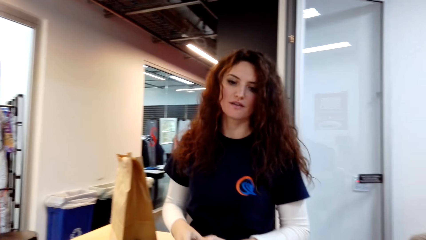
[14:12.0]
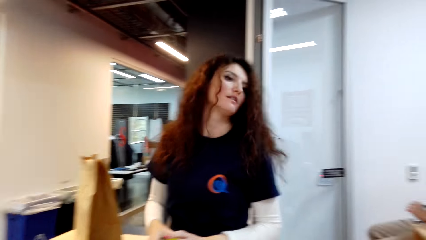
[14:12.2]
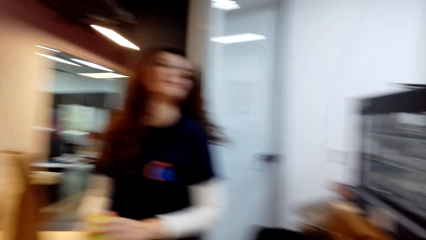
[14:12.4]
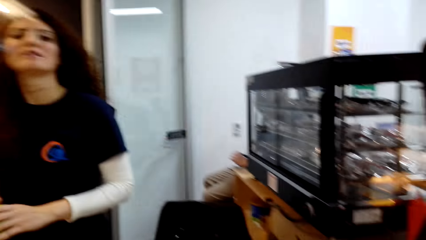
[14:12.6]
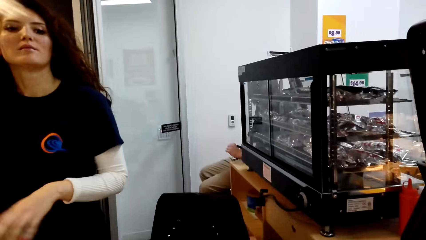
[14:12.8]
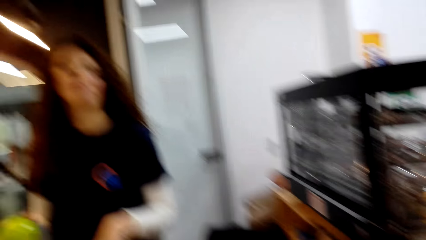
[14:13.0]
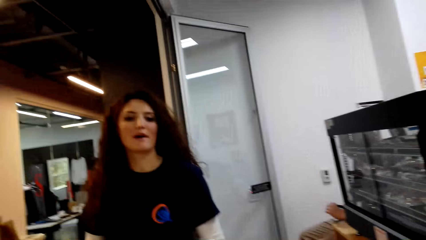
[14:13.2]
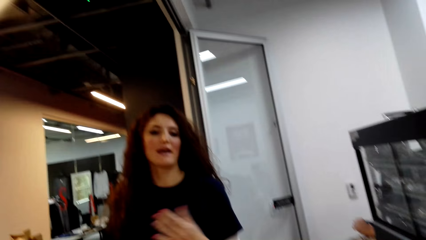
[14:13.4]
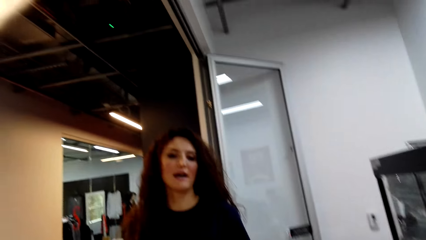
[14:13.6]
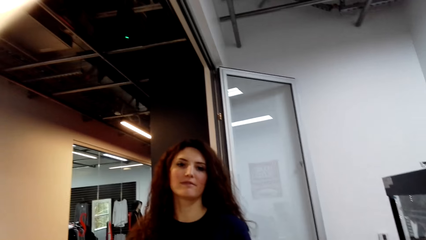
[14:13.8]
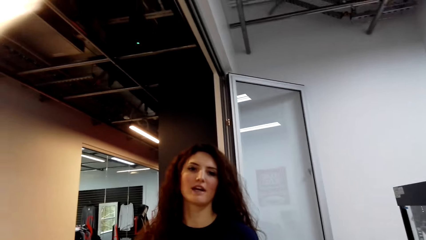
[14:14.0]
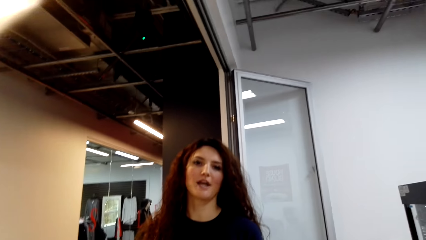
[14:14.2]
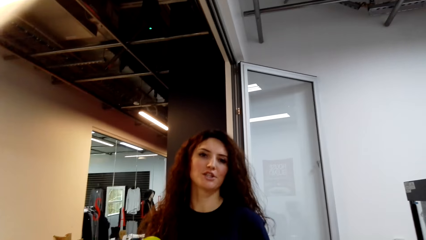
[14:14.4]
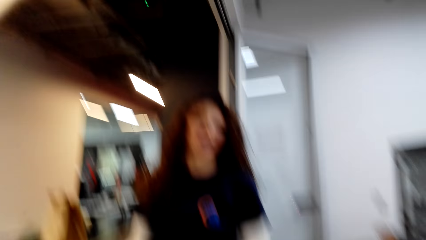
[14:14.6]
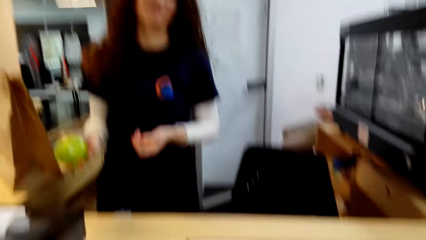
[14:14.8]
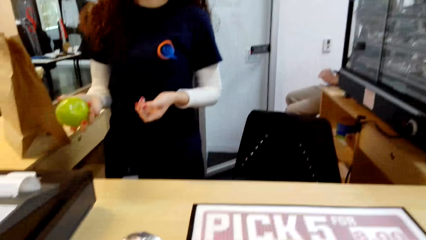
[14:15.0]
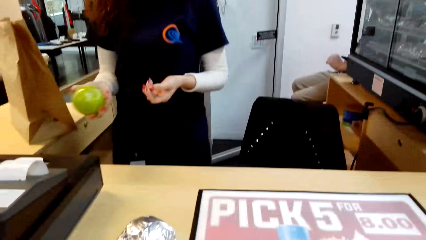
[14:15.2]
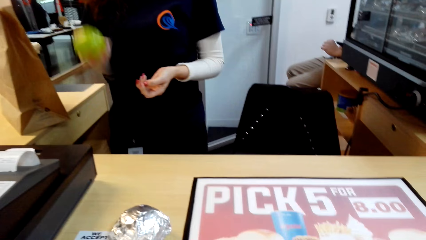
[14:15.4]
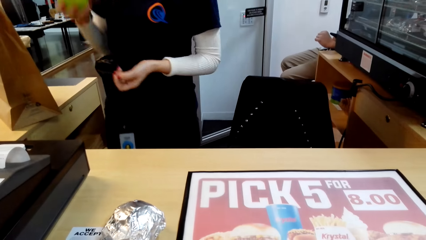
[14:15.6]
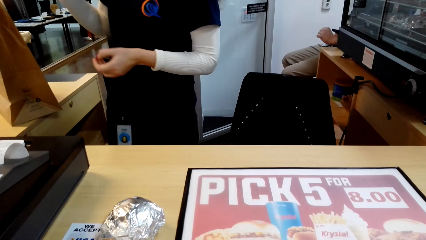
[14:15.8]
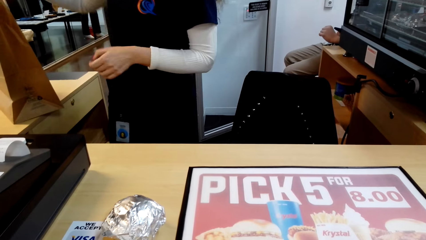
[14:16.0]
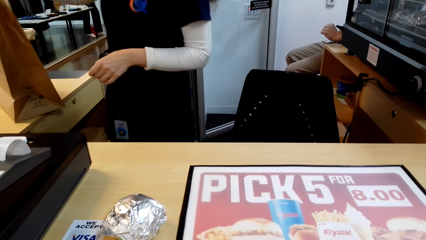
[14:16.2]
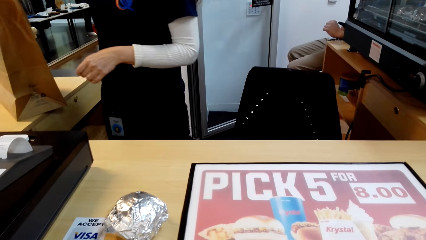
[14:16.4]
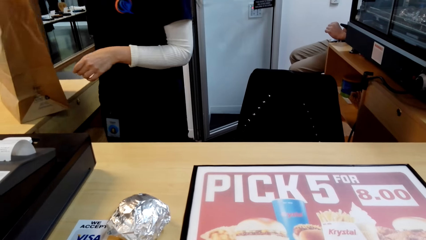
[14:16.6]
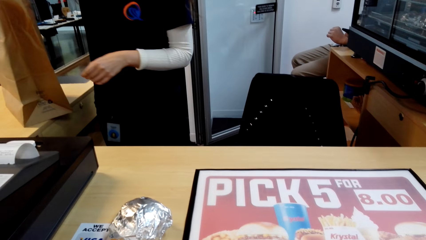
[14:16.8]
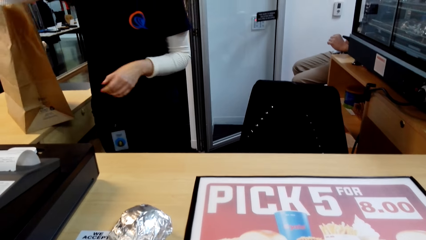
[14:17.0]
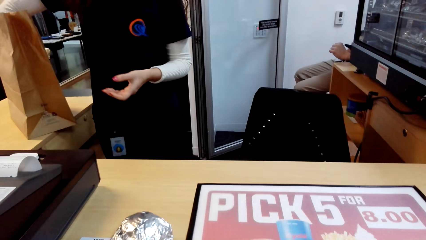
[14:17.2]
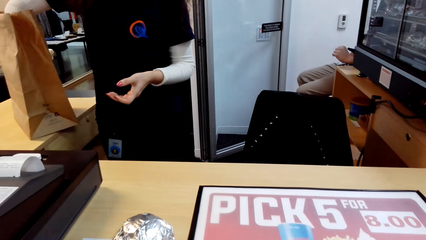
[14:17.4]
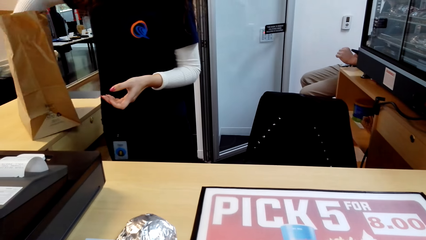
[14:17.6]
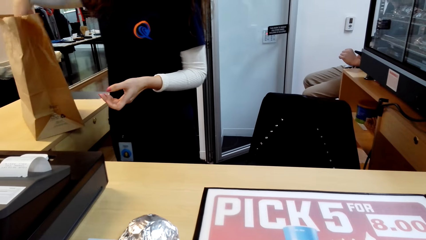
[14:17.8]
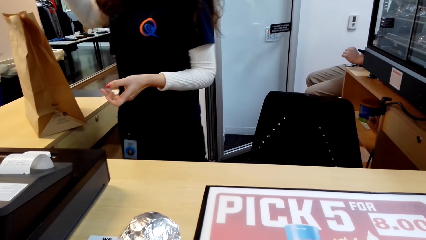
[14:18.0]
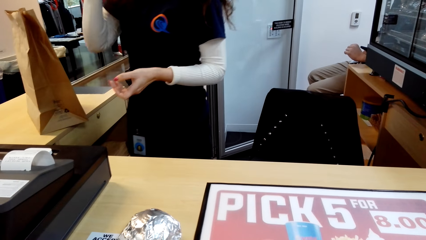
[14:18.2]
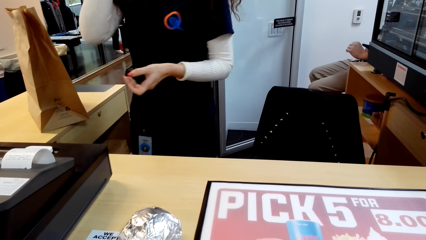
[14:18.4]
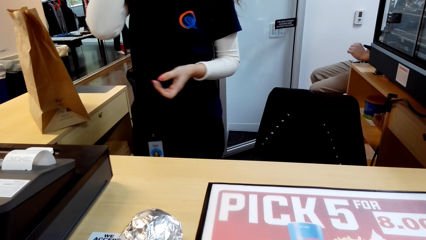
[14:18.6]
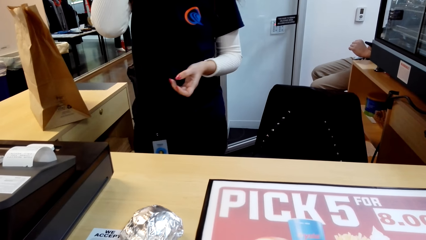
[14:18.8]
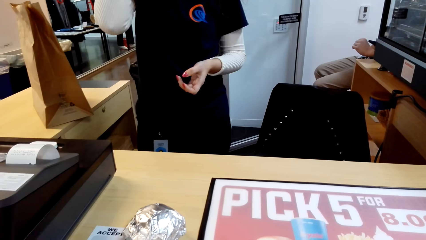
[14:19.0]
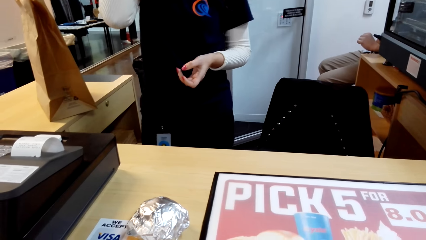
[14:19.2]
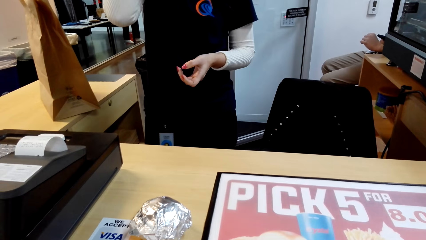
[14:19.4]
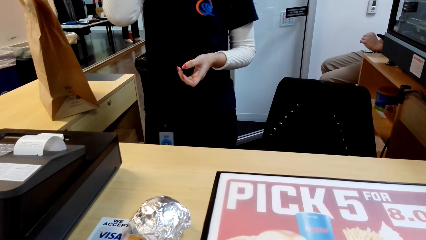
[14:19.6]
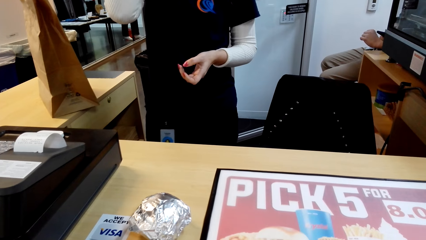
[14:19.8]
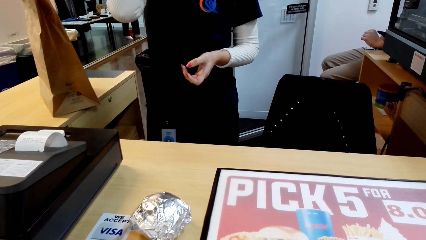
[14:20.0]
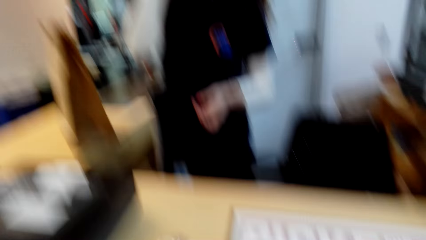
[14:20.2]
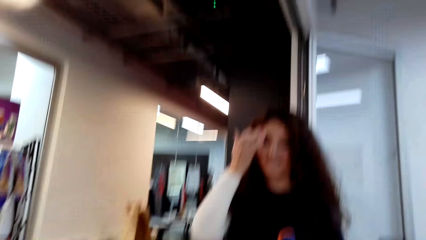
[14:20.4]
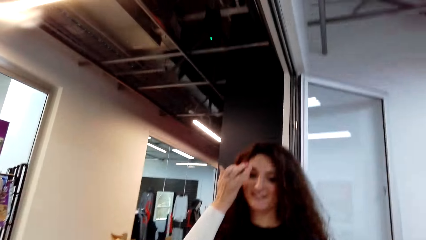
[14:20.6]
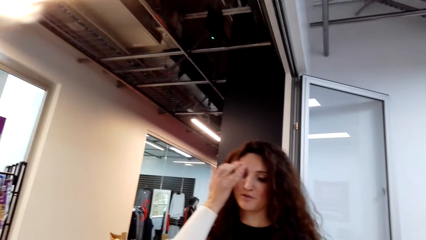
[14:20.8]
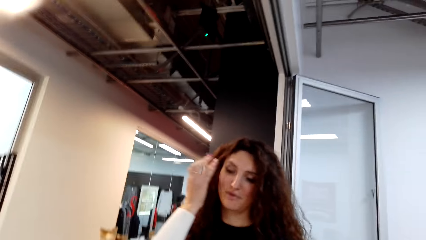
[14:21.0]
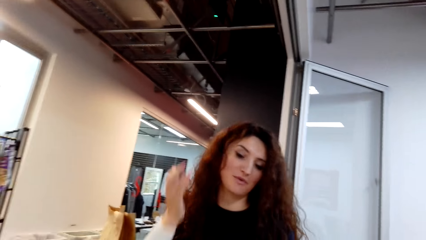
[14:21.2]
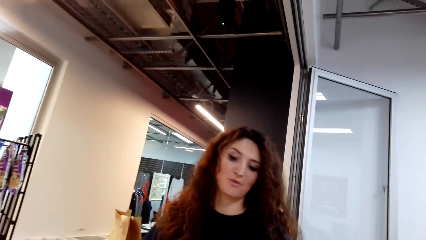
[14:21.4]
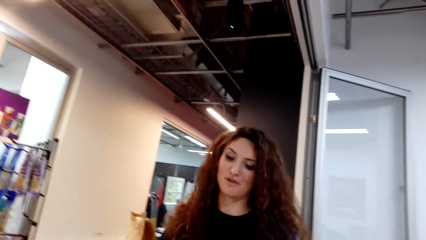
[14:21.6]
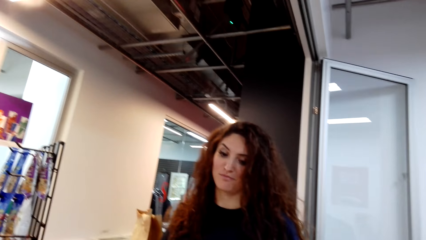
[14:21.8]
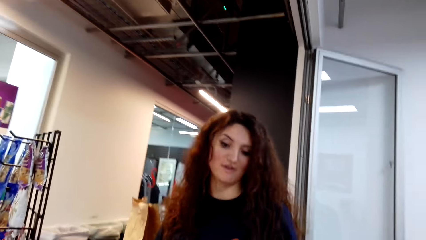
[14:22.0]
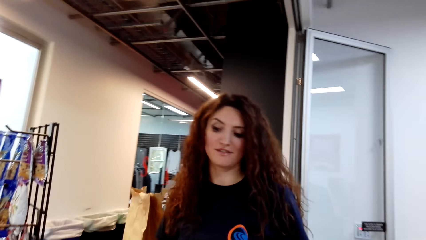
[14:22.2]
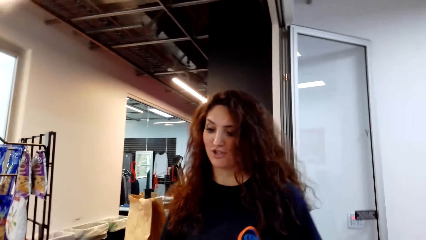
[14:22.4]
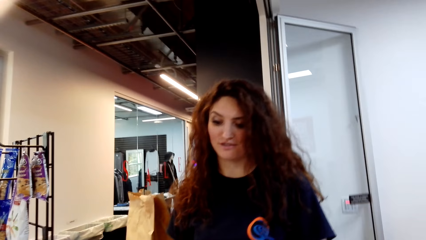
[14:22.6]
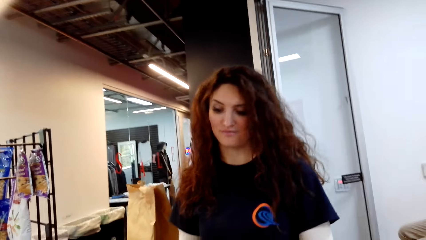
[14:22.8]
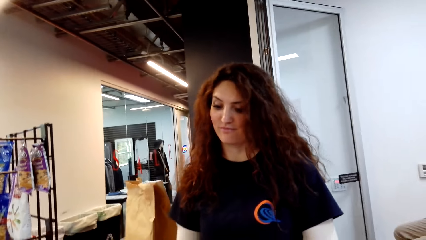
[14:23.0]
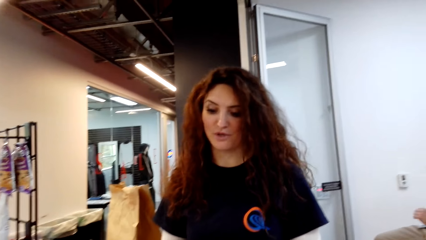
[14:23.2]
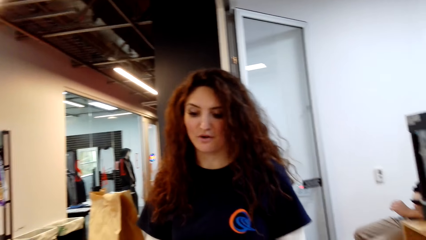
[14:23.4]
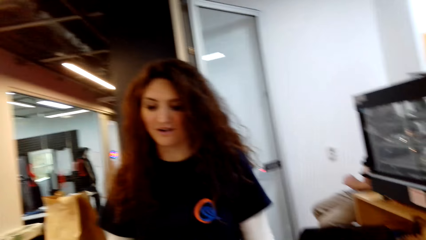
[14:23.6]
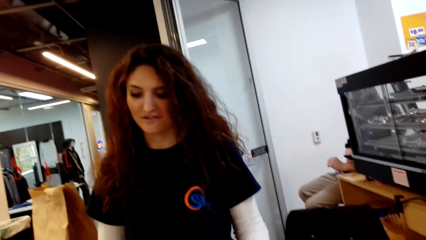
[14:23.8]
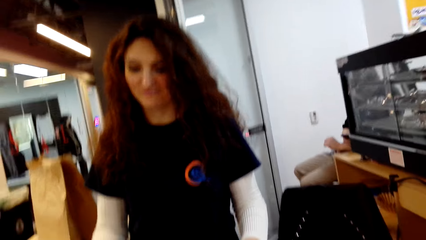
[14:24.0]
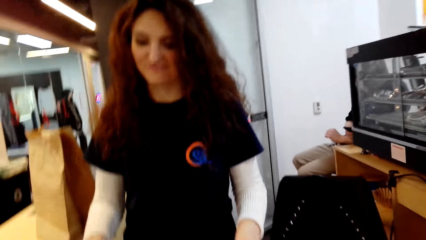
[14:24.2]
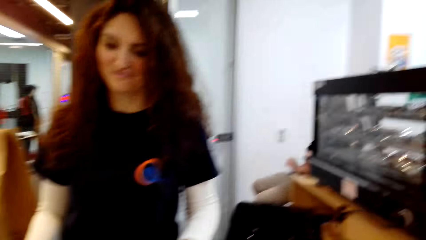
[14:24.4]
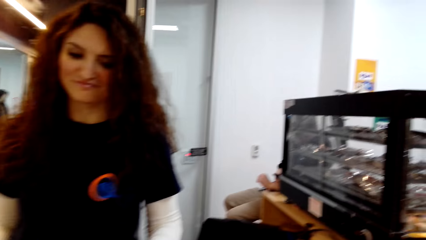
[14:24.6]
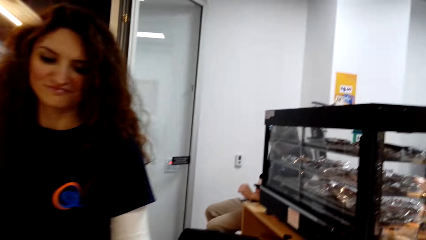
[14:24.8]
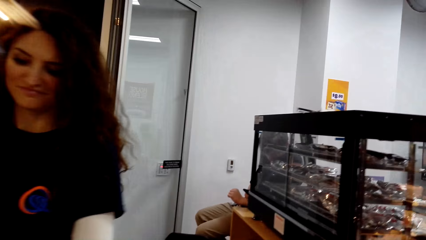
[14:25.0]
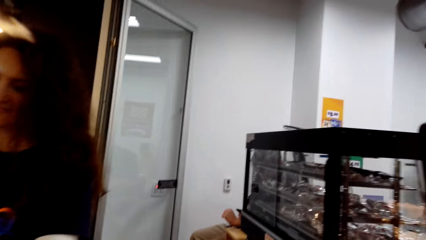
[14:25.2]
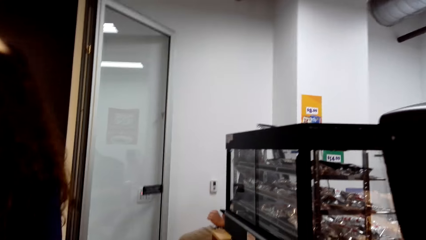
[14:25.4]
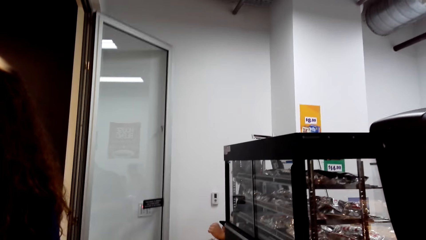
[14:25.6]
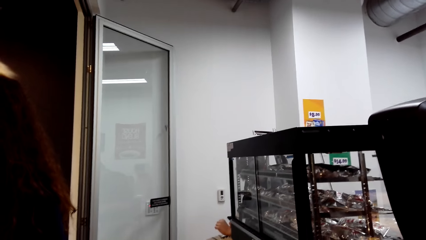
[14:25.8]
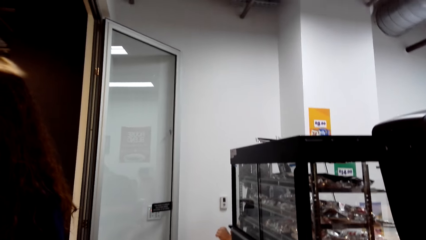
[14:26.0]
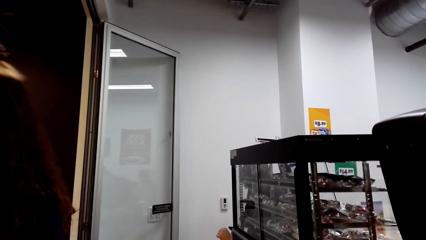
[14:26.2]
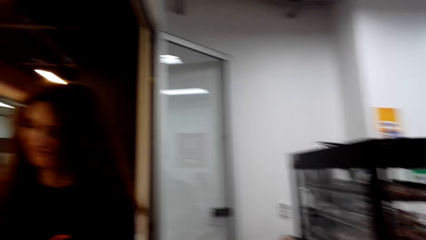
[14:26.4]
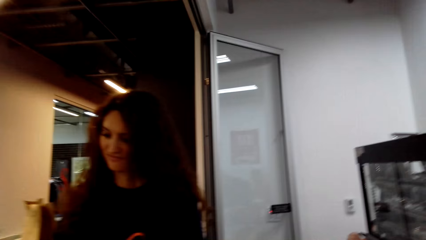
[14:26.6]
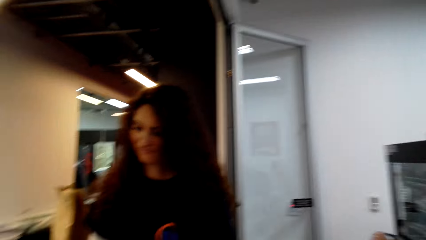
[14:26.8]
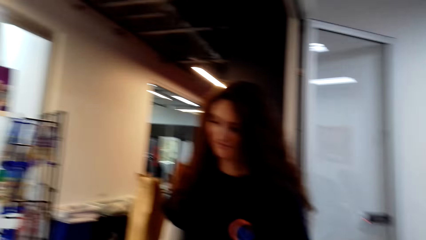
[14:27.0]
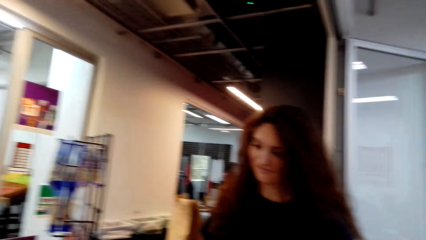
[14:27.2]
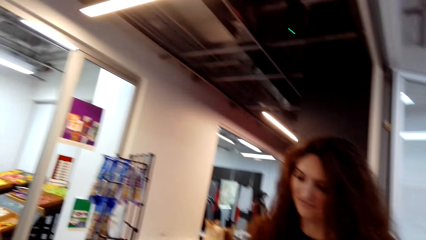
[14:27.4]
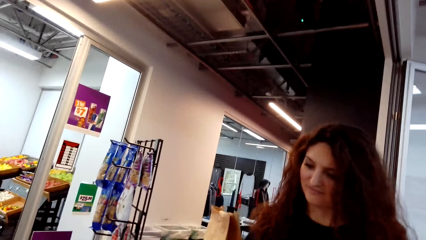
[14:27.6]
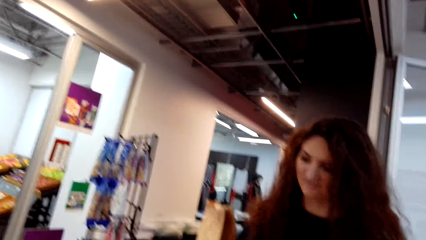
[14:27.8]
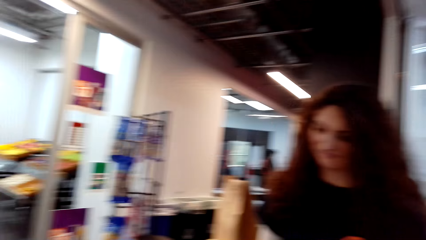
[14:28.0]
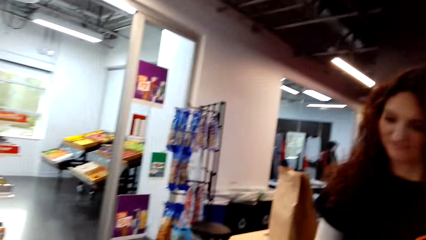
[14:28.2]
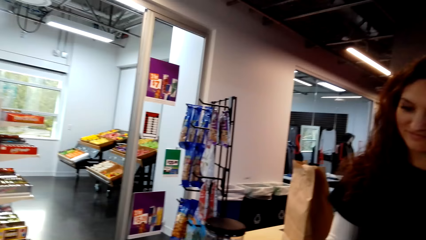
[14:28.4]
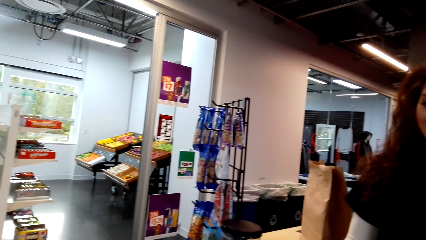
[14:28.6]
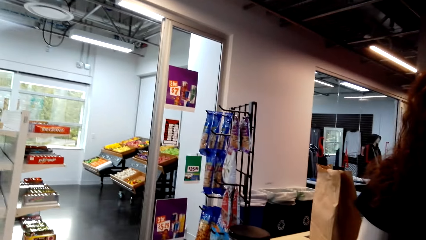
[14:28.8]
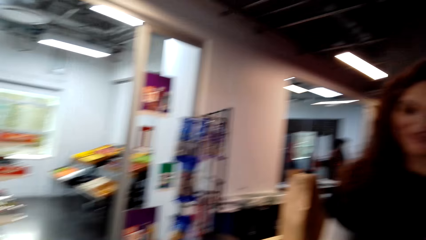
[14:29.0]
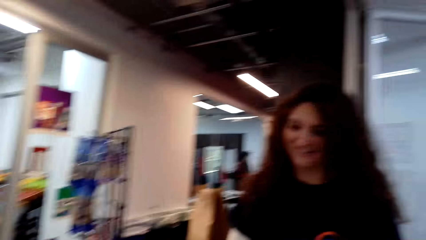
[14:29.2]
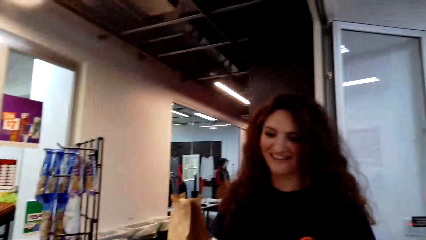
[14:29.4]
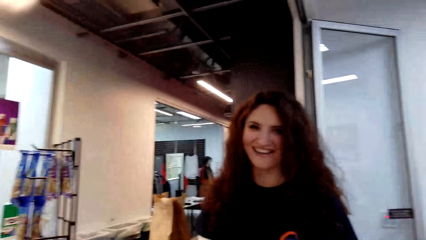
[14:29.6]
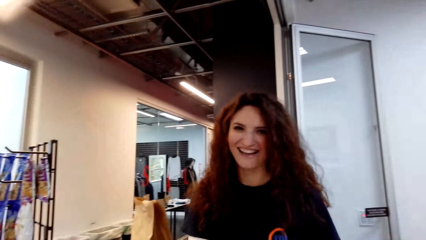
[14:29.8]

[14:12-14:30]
The camera wearer makes a step. They converse with a cashier. They hold an apple on the hand. The cashier puts the apple in the shopping bag. The camera wearer puts the apple inside the paper bag. They converse with the cashier. The cashier dials the cashier machine. The camera wearer takes the bill on the till.
